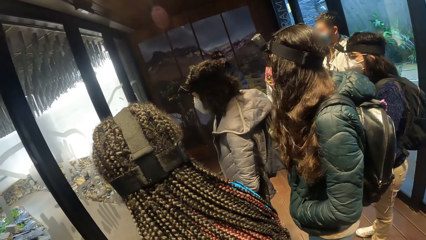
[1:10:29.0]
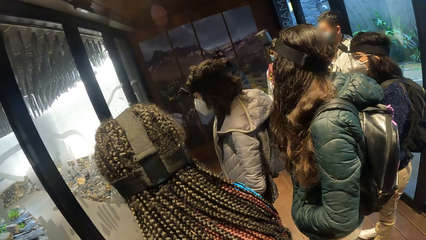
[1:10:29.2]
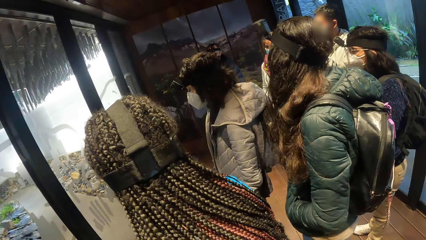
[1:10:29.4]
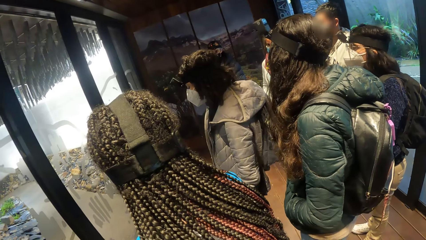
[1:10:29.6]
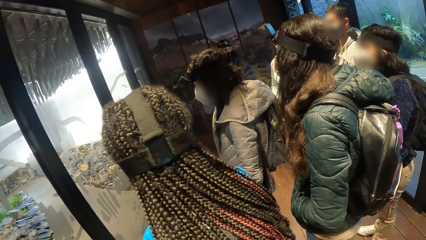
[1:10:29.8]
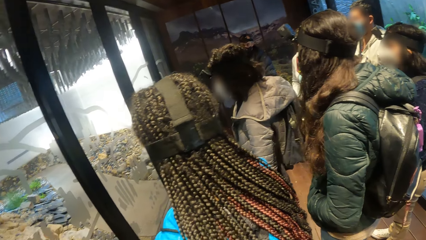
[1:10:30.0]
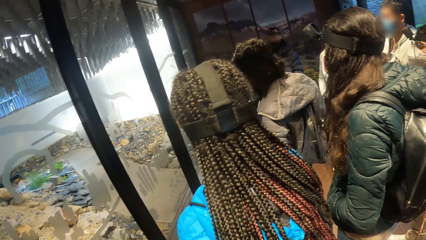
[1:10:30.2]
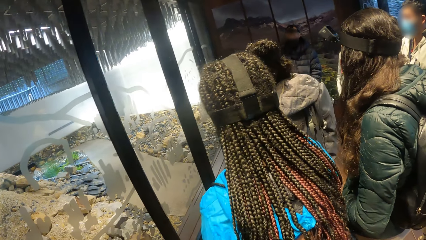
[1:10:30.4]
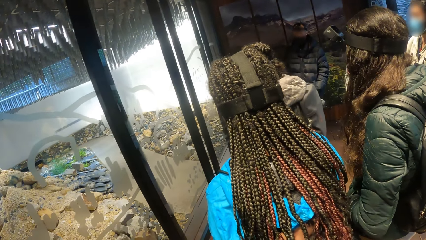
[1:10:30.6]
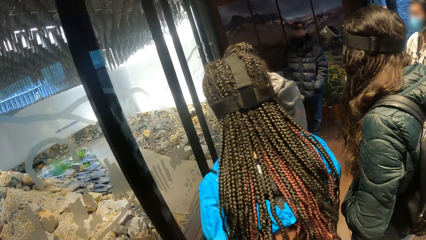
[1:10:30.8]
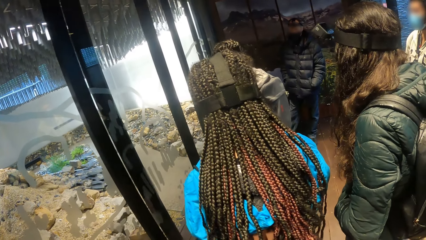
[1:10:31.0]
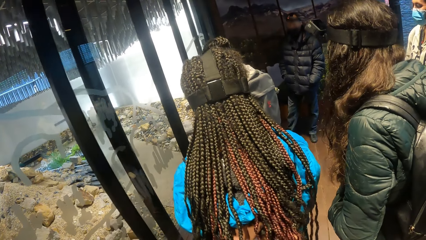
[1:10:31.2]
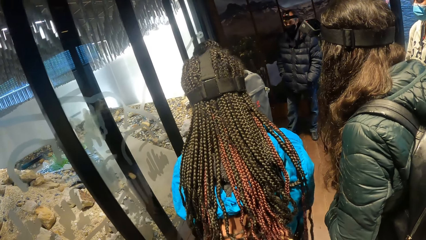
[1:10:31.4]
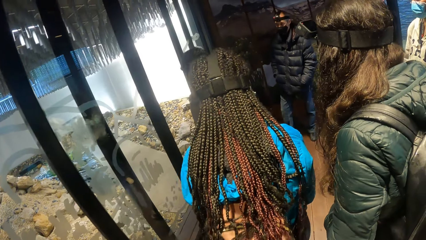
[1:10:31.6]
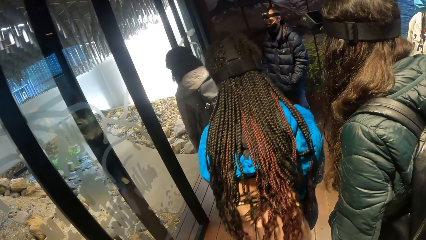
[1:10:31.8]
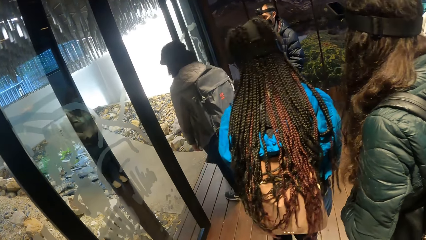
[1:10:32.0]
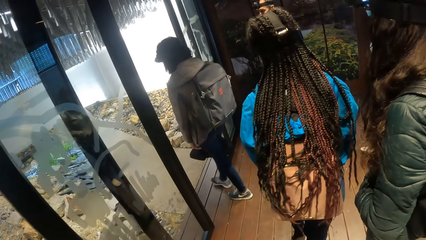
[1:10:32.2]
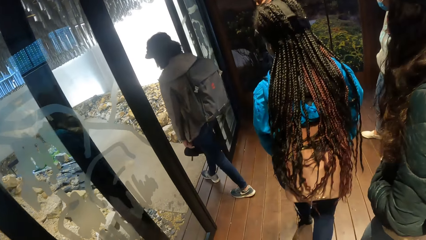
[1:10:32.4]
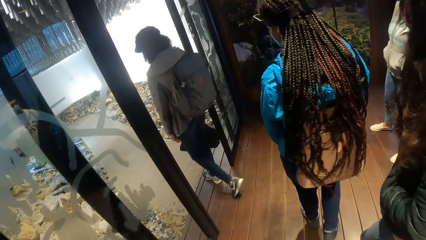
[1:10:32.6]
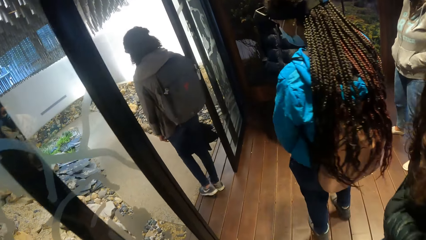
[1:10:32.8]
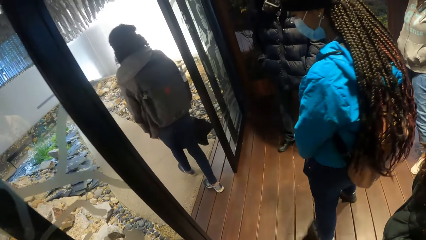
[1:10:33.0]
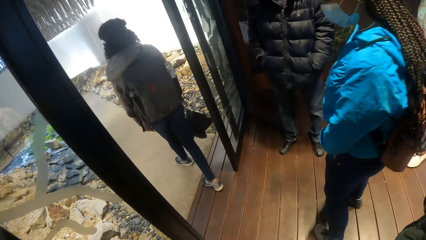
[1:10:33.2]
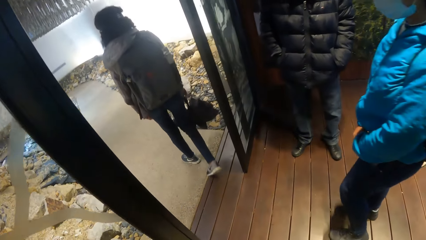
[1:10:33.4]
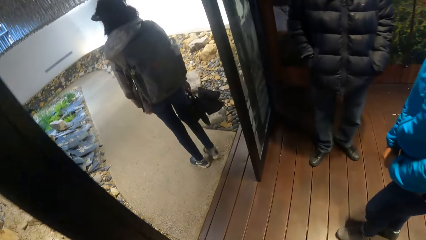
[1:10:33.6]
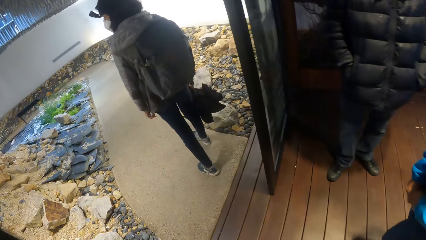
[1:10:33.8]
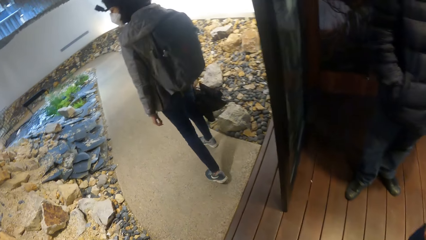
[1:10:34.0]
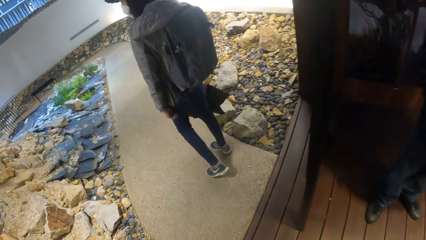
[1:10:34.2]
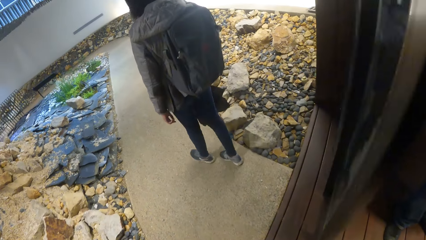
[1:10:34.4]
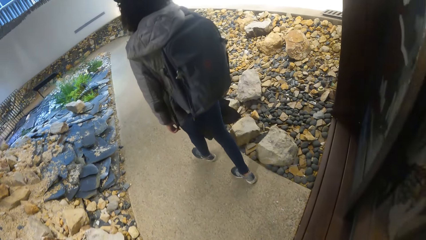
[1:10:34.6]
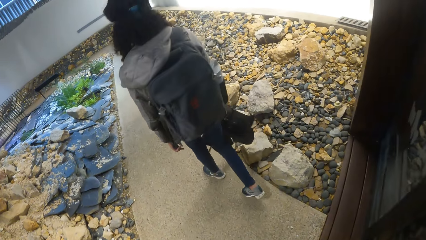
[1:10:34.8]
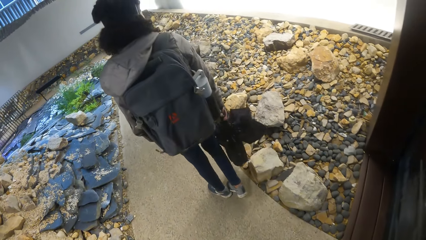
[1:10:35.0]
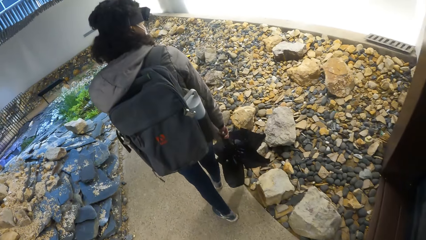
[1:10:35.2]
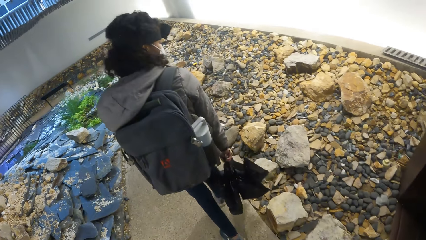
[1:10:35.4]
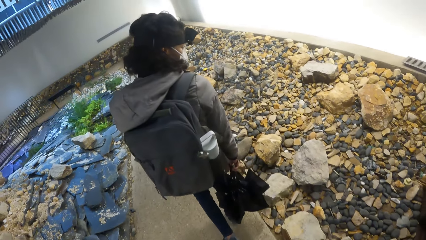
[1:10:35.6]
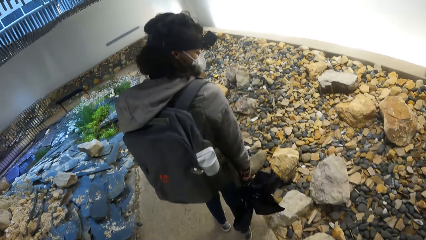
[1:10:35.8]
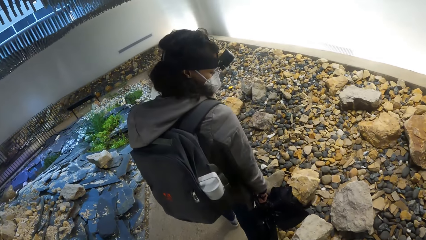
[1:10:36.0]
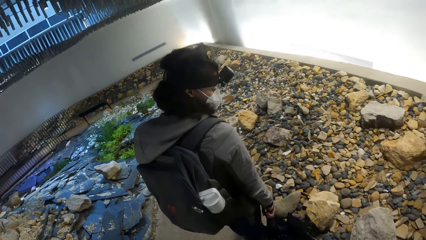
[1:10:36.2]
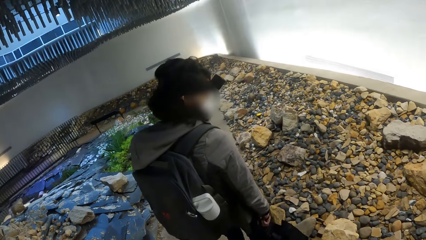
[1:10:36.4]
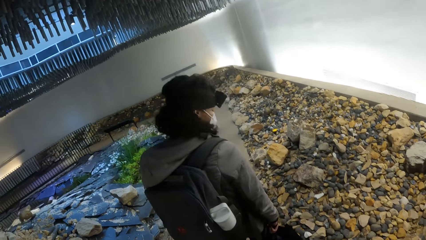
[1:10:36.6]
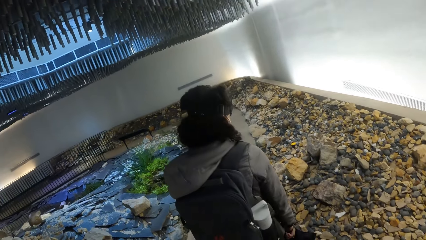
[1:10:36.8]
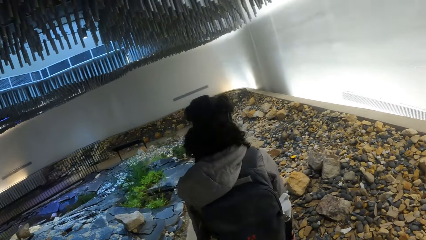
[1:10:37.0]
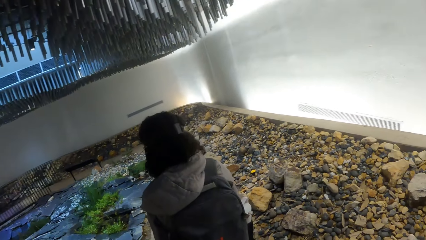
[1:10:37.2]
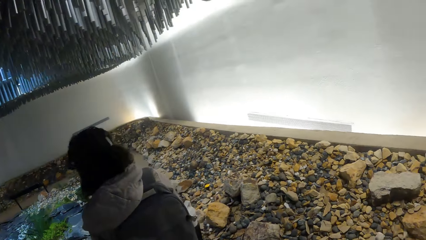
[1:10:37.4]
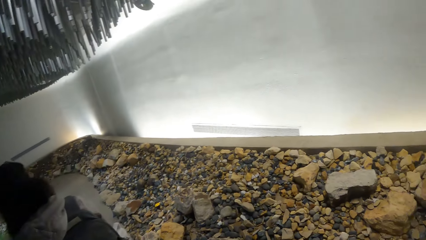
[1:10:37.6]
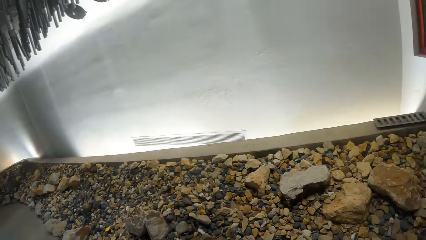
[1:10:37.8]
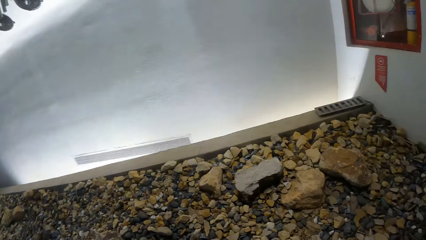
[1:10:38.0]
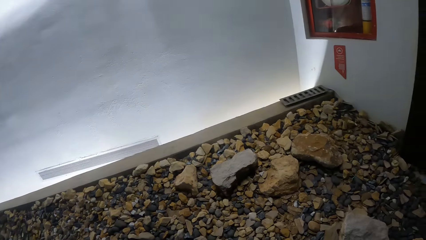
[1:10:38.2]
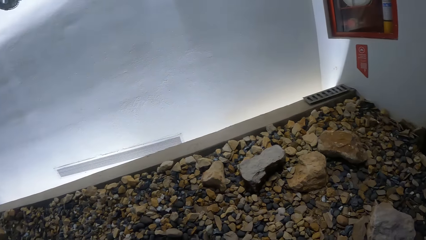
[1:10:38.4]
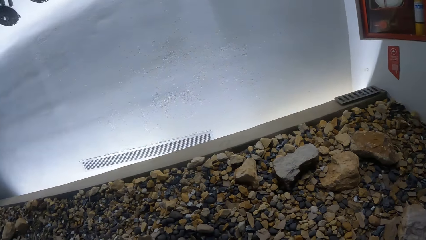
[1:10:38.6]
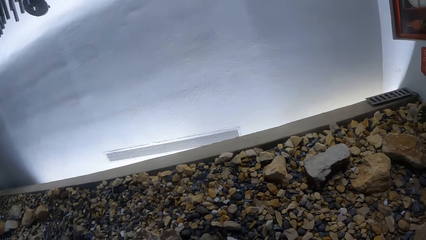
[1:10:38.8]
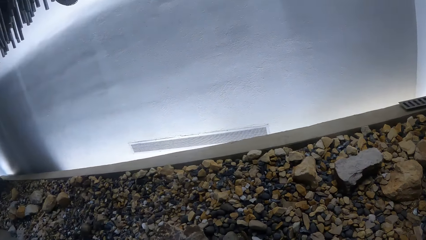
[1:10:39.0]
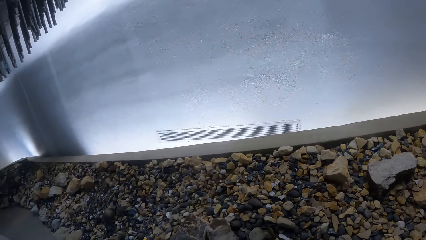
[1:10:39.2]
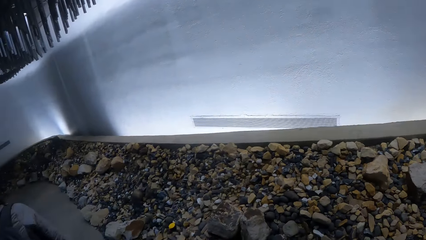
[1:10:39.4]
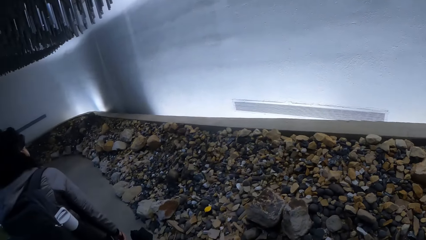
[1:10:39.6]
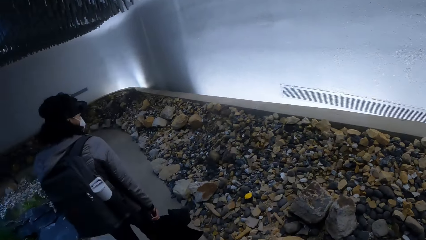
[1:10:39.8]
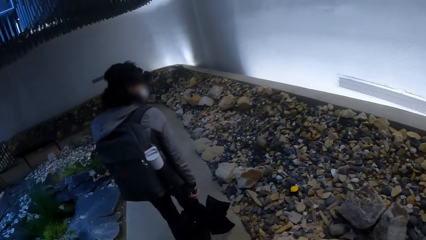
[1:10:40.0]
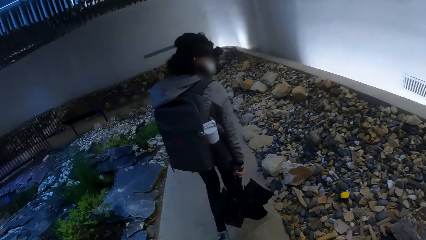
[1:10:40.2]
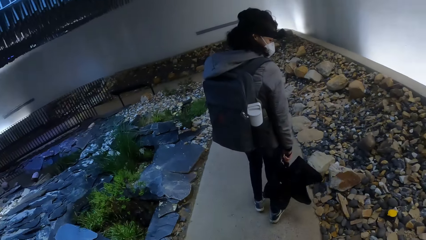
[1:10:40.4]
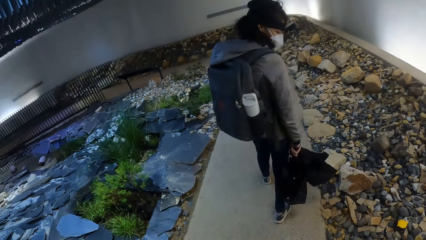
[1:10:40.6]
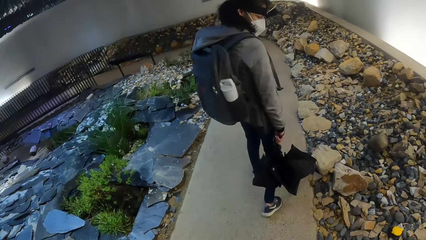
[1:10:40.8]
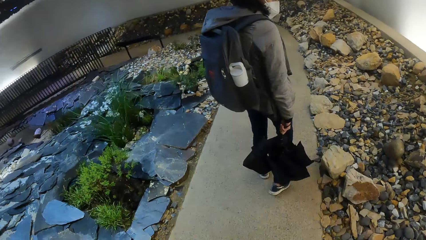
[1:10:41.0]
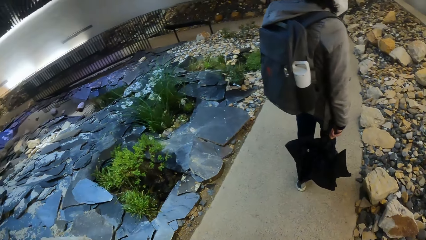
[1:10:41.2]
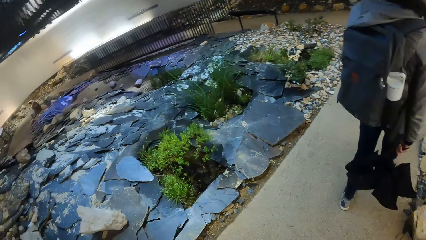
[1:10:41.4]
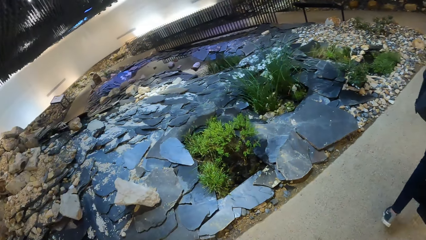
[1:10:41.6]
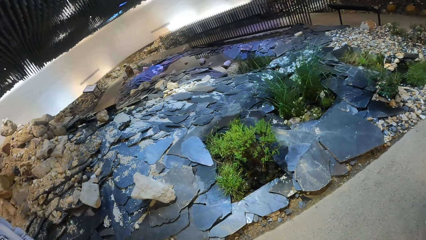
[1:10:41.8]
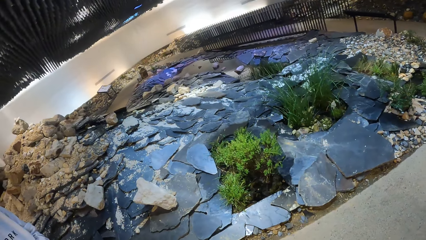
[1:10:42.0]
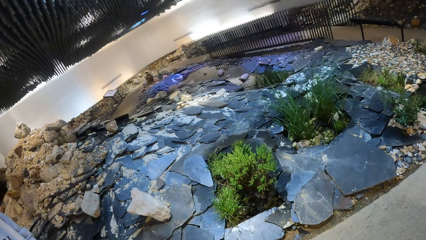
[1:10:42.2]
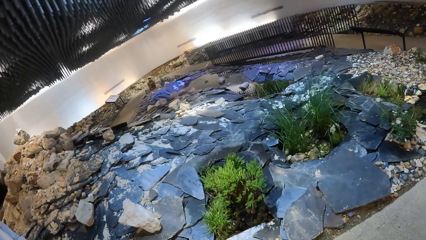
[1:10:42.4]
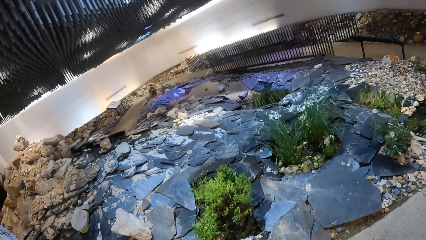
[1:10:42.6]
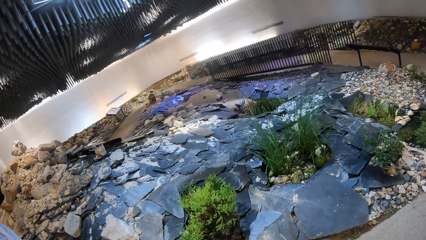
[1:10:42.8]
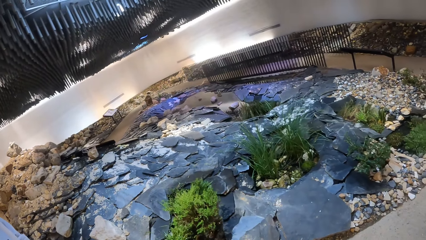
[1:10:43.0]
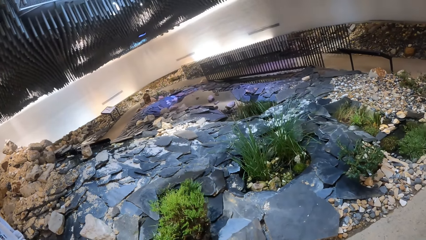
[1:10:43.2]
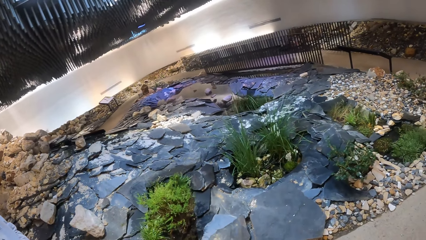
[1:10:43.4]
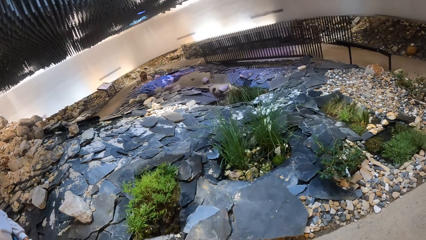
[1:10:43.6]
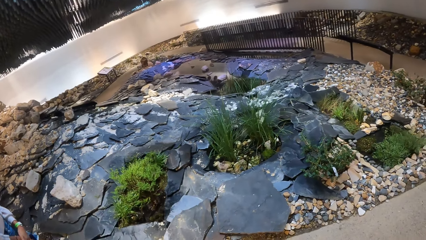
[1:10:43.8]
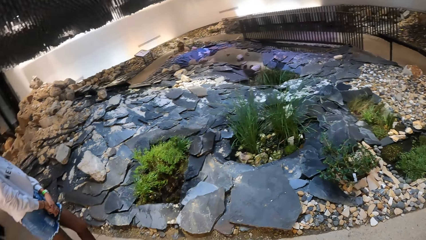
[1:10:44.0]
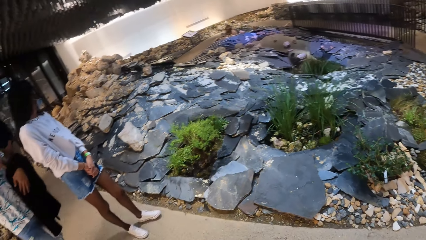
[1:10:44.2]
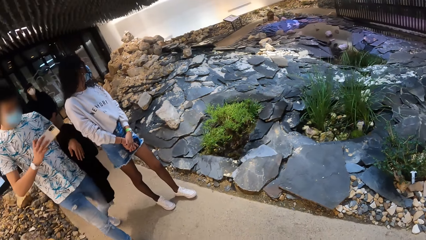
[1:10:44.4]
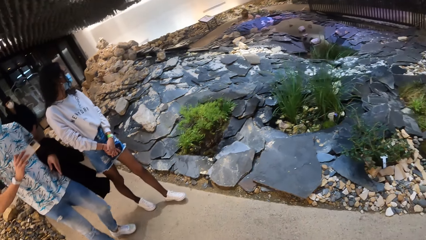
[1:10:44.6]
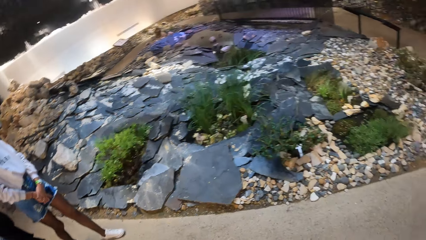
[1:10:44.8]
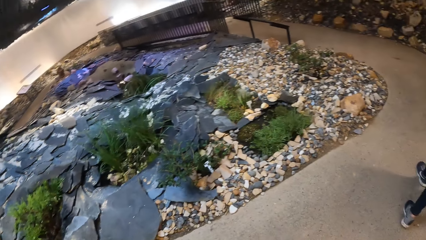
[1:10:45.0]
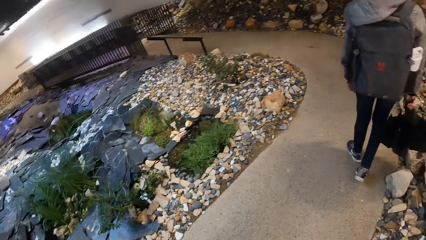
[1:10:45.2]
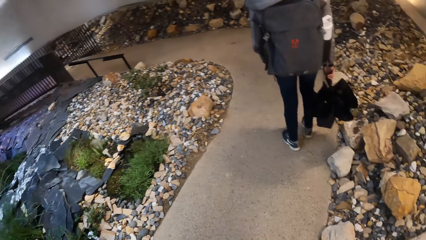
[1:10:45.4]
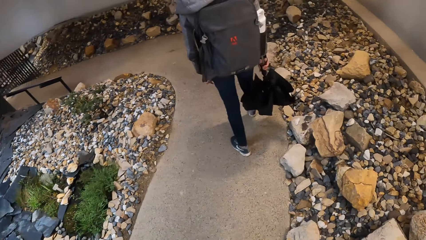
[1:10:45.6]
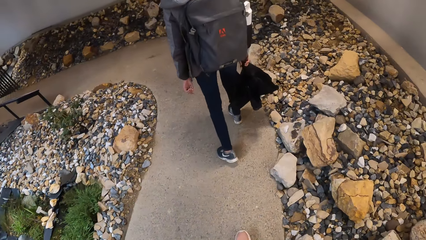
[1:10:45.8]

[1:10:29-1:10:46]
The camera wearer walks out of the building with the group of people. They step into a room filled with rocks with the group of people. They look around.
